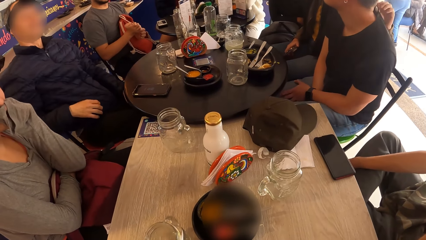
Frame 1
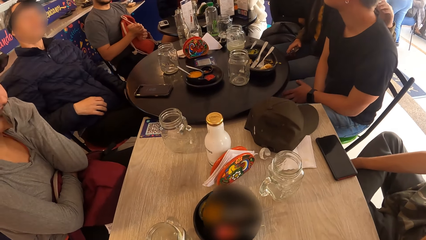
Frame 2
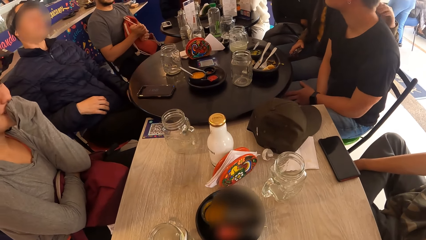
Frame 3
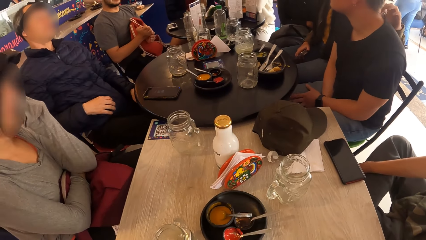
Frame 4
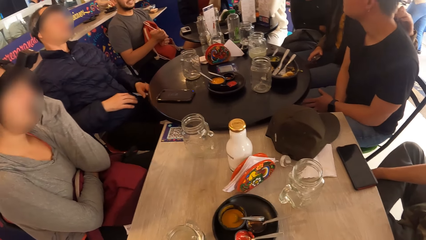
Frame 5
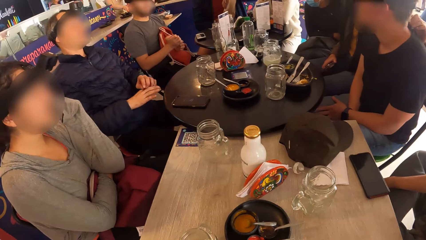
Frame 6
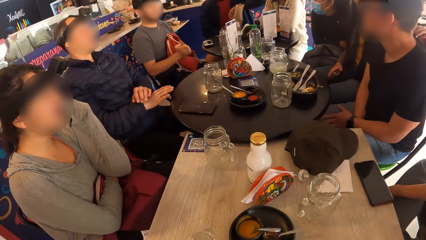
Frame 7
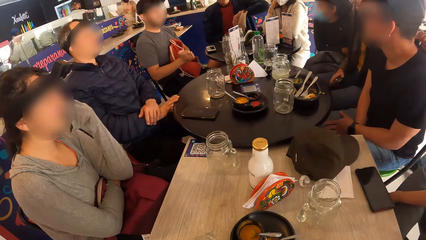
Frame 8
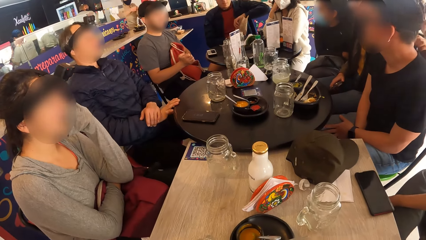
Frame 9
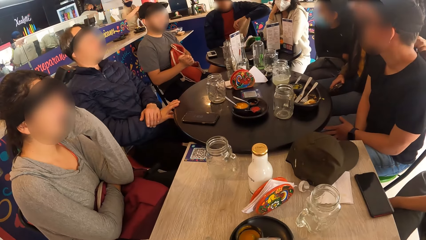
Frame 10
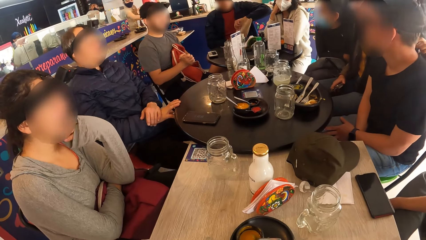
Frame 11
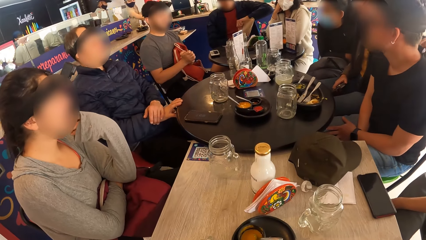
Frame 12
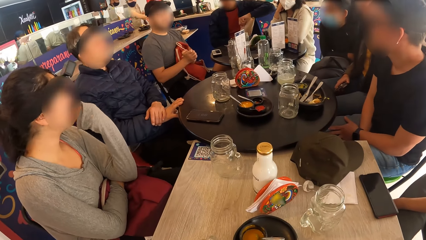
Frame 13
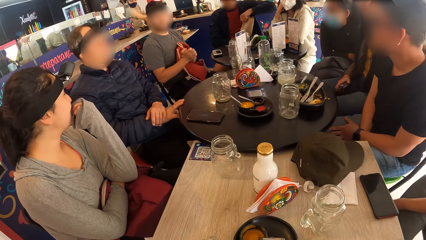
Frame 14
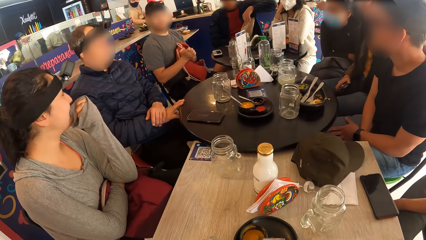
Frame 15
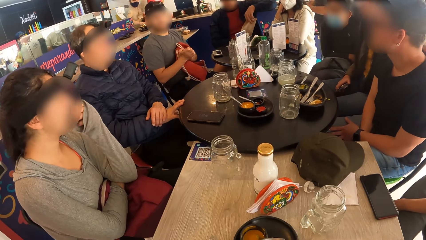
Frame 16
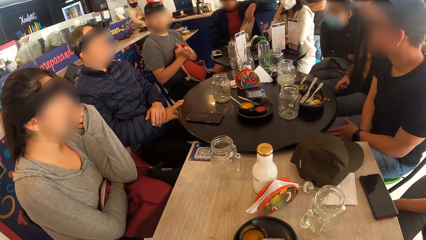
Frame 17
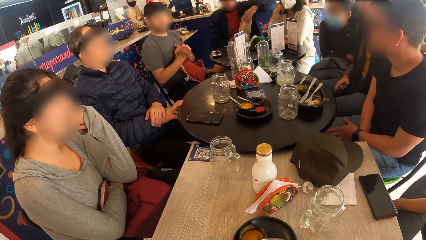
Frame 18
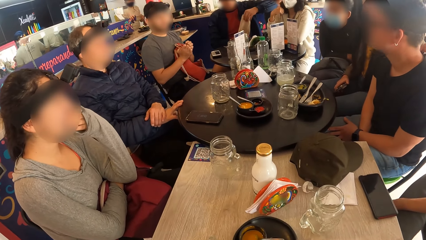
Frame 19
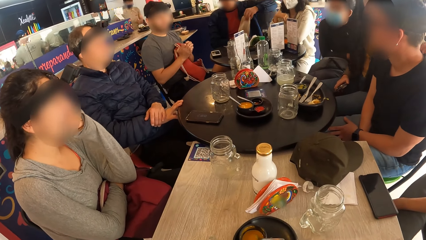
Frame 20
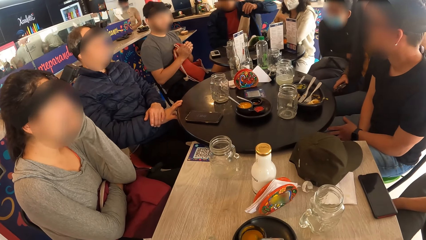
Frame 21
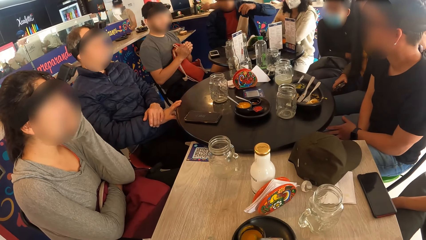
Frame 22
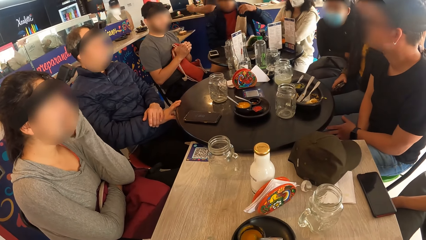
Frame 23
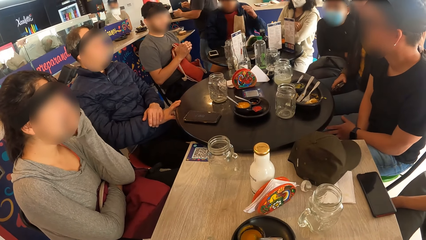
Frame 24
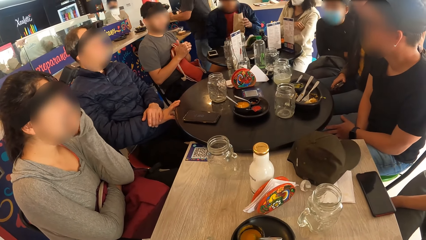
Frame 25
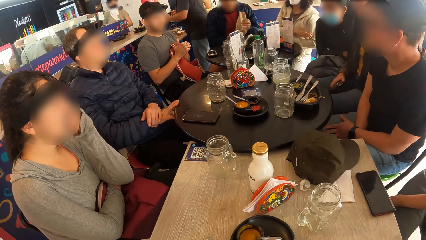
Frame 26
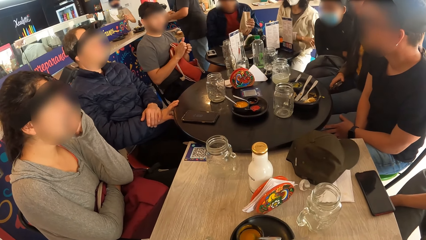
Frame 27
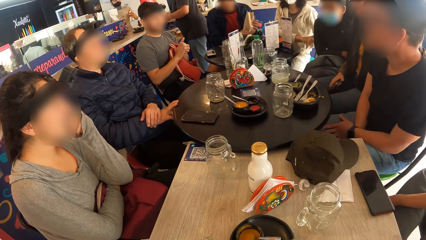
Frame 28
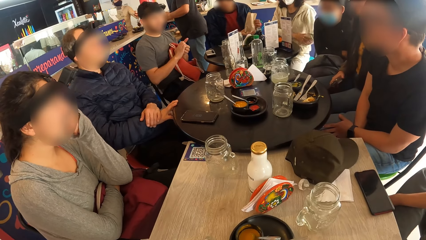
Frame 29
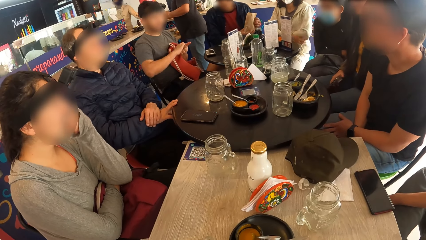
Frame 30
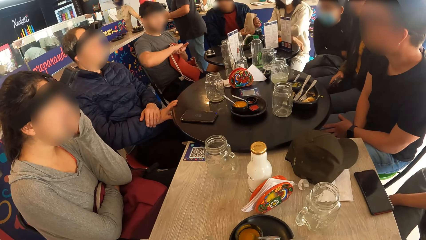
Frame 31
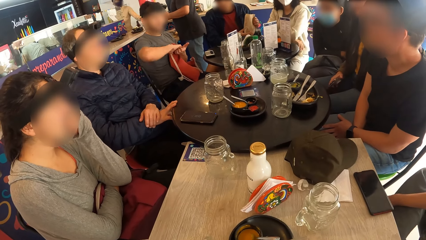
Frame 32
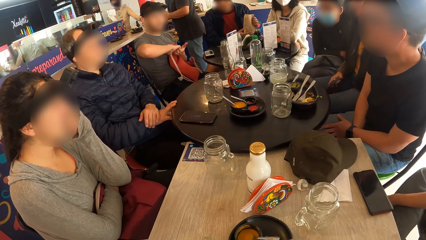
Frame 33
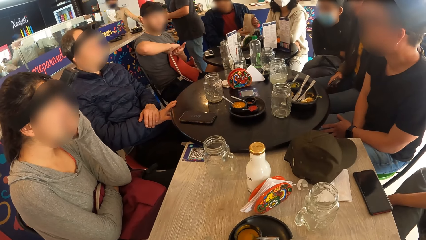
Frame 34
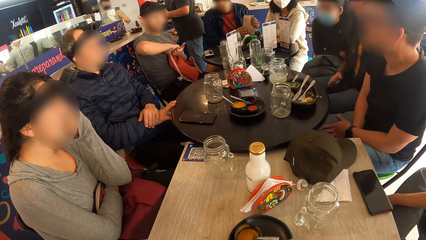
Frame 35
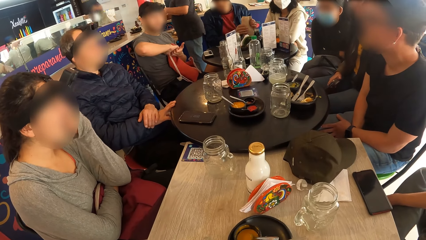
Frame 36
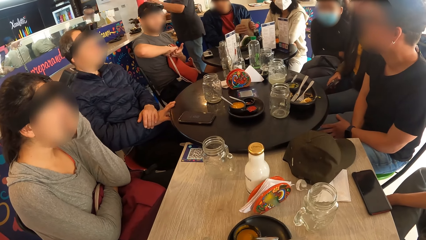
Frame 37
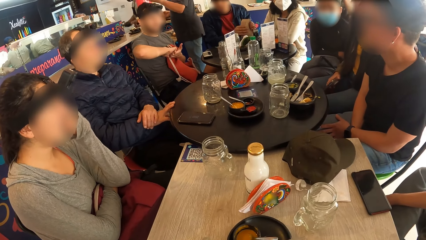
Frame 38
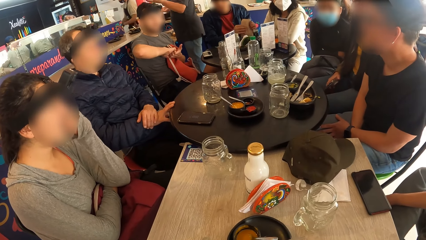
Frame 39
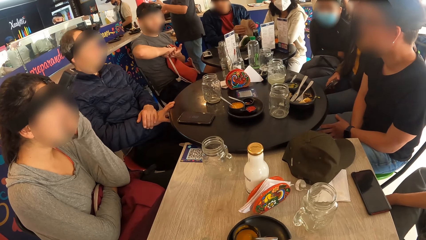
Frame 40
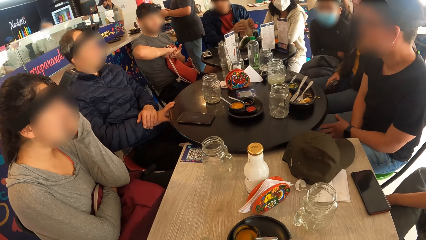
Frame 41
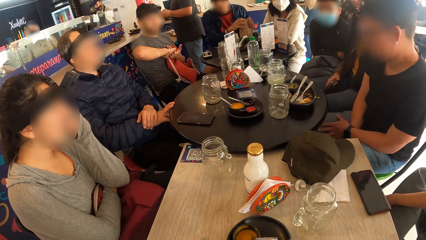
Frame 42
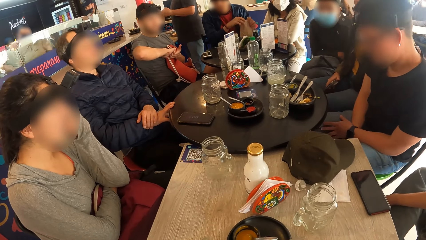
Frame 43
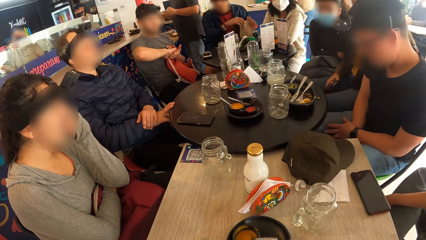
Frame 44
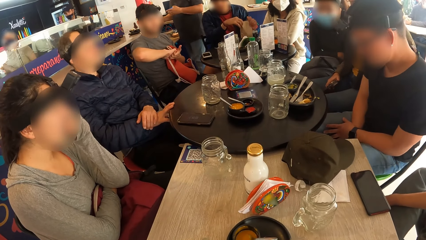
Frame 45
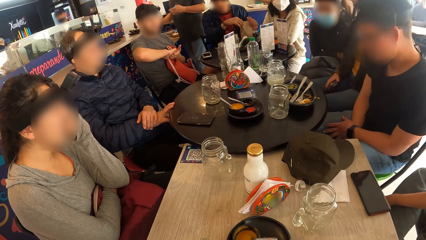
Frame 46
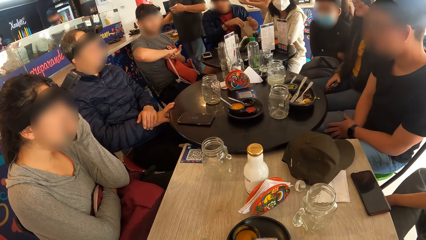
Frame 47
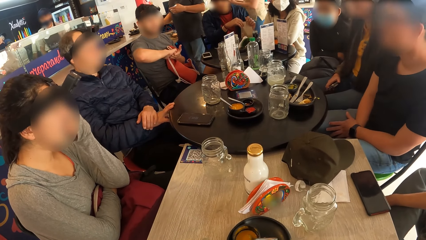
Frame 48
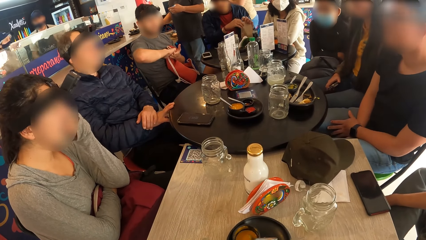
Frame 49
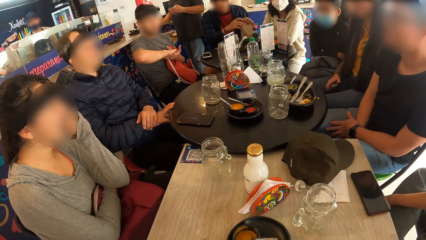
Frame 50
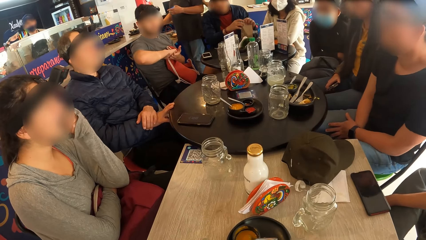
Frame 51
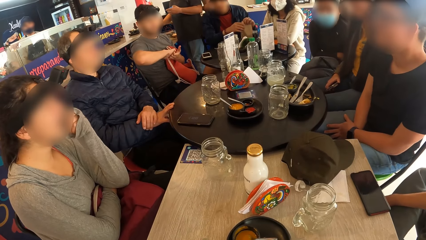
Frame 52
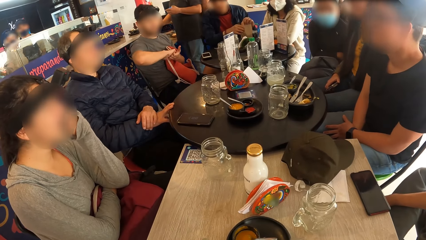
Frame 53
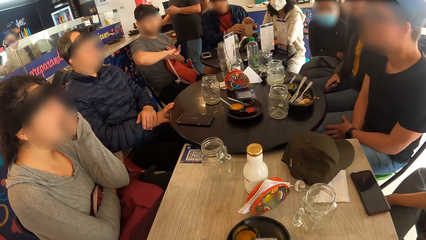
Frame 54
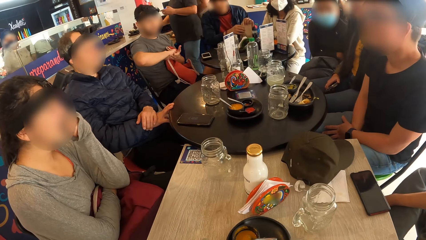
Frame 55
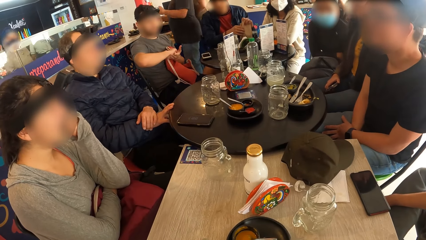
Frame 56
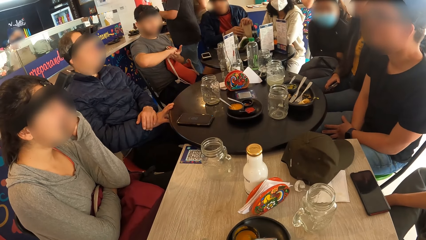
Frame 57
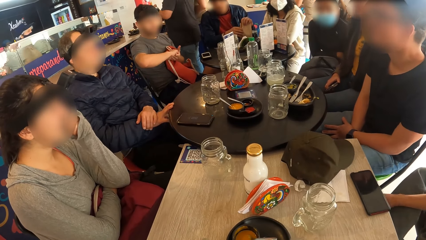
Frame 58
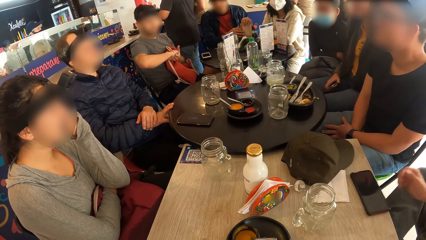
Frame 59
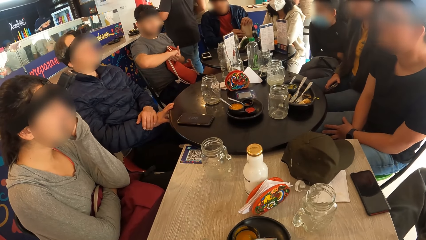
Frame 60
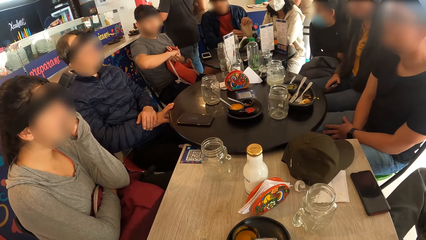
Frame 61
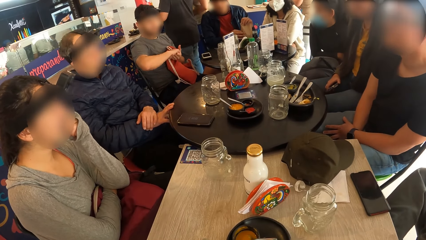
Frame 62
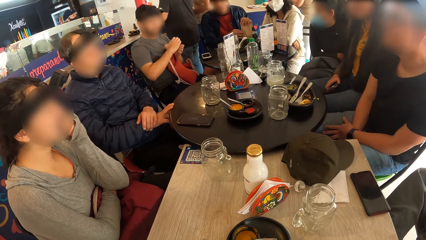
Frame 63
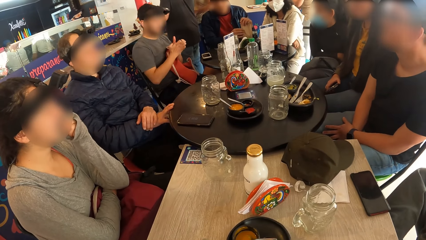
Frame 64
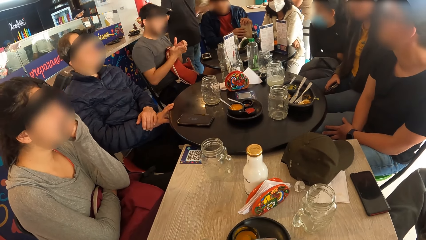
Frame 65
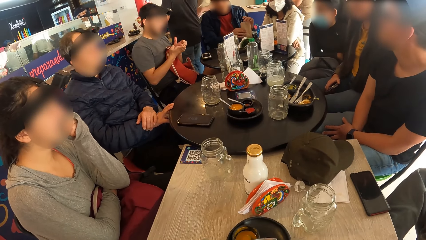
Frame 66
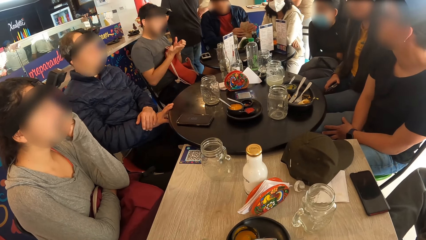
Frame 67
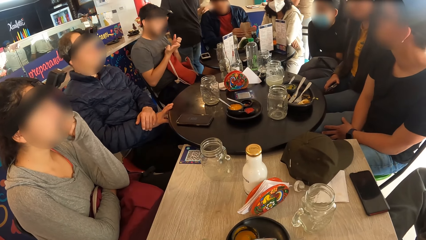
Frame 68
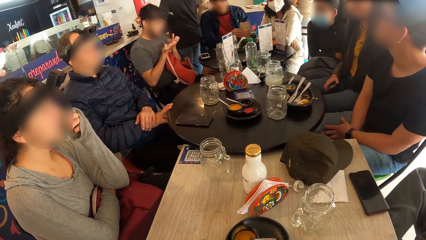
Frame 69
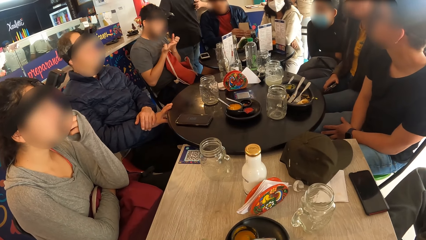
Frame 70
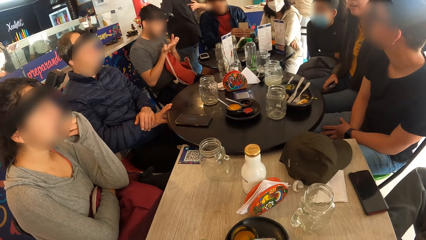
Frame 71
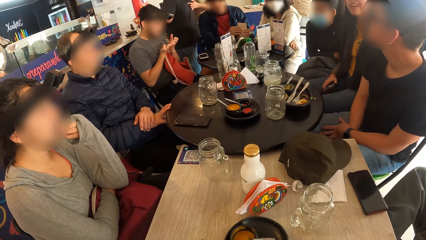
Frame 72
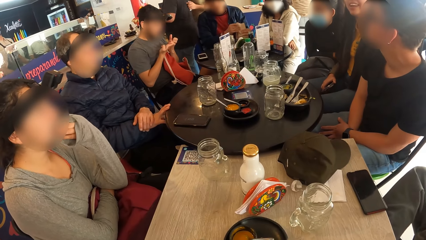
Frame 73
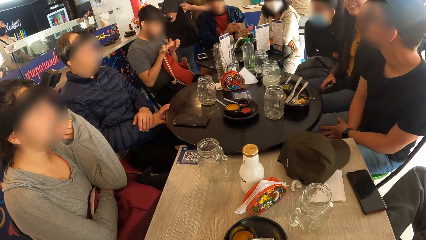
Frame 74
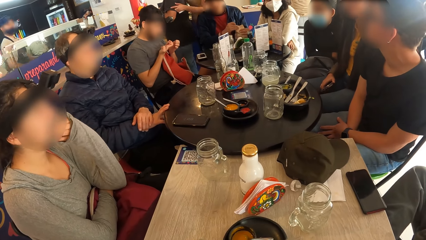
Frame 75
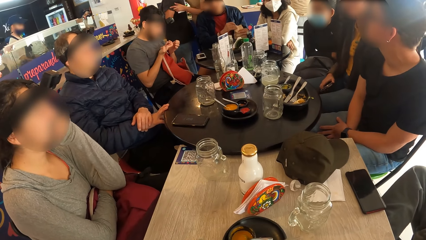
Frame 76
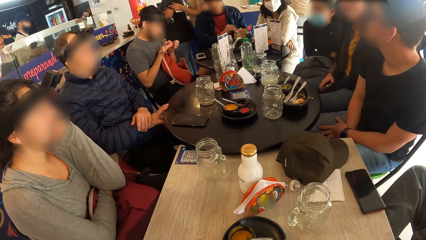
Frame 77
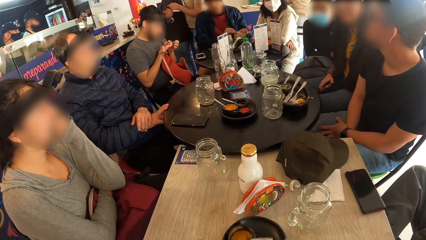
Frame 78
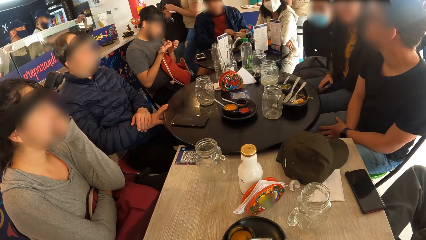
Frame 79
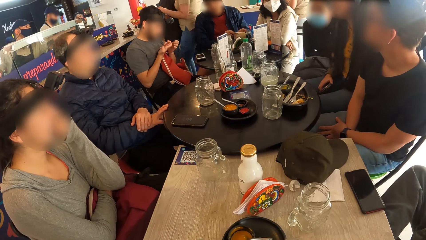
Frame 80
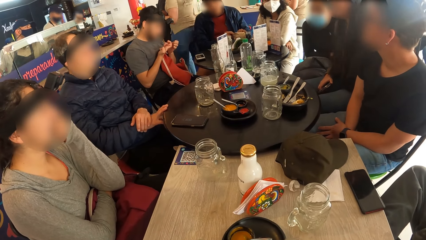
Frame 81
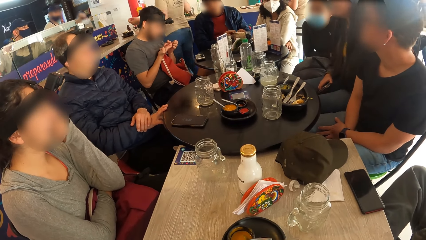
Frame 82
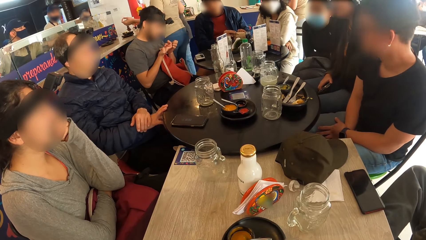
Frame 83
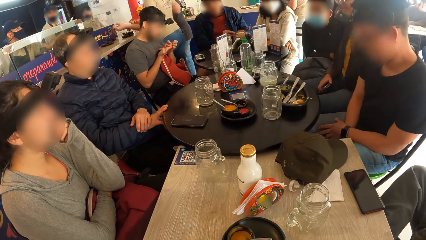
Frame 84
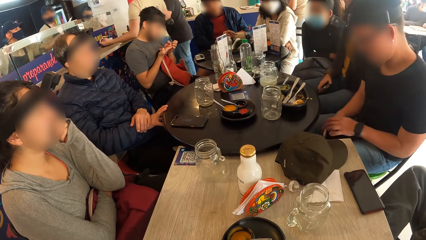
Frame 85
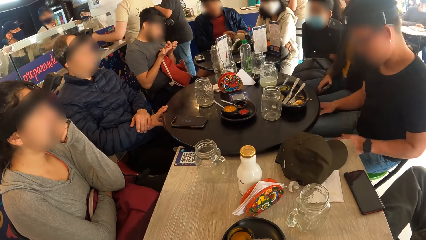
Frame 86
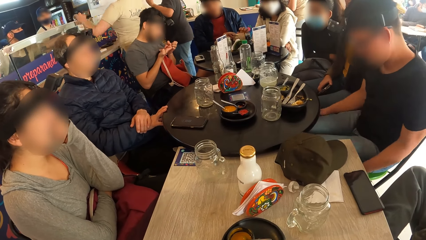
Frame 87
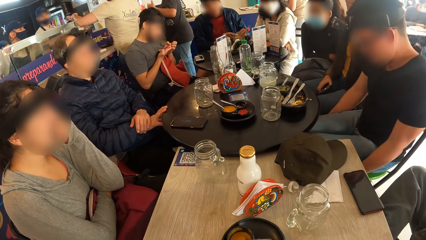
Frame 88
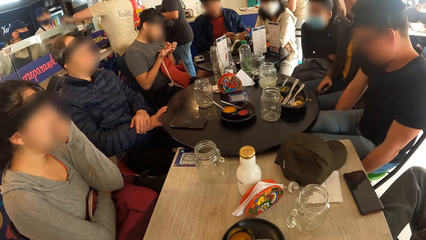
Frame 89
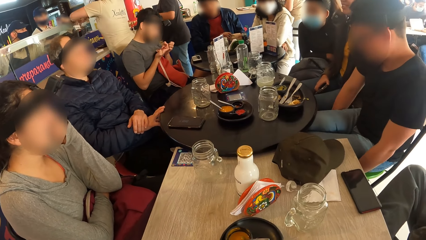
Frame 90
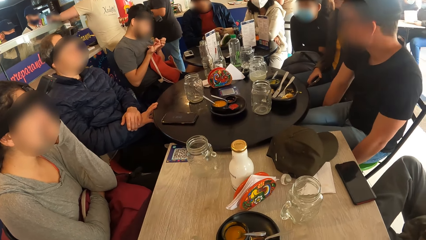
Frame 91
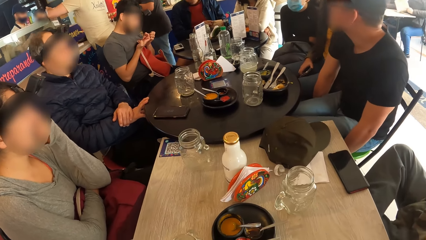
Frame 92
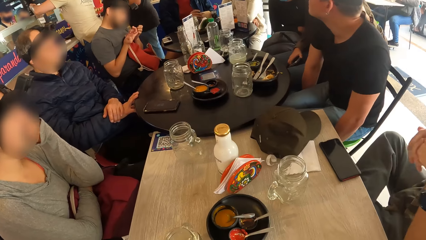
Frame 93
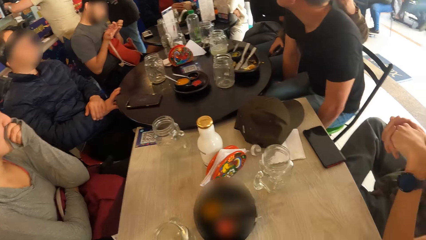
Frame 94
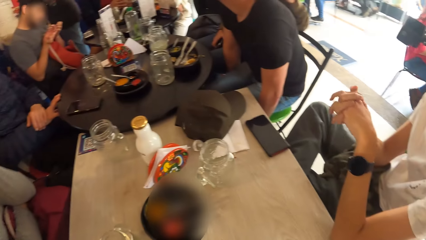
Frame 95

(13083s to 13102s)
The camera wearer looks around a room. A man folds the parcel with his hands. Another man adjusts himself on a chair. Another man rubs his hands. The camera wearer looks around the room. Another man holds a table. A lady holds her chin. The camera wearer looks around the room.
